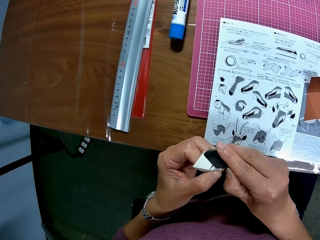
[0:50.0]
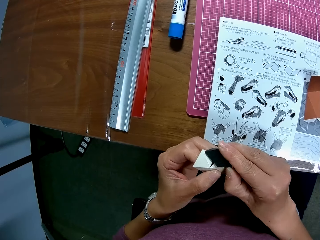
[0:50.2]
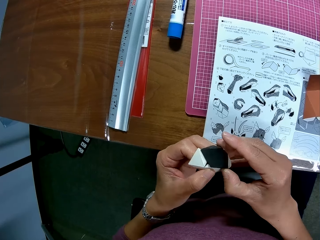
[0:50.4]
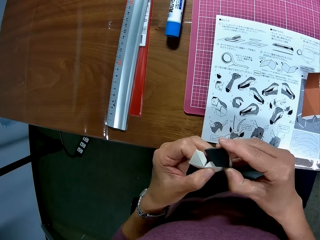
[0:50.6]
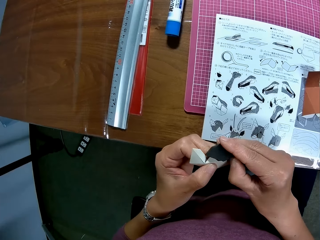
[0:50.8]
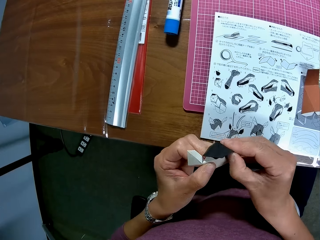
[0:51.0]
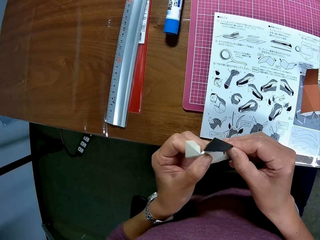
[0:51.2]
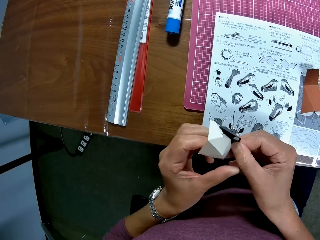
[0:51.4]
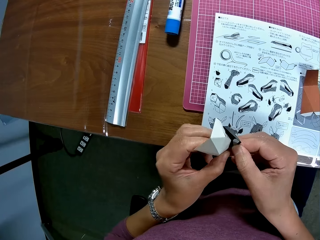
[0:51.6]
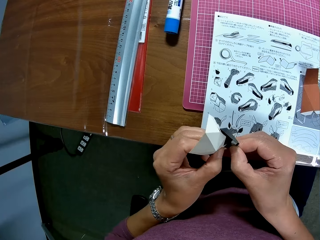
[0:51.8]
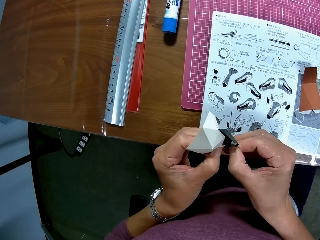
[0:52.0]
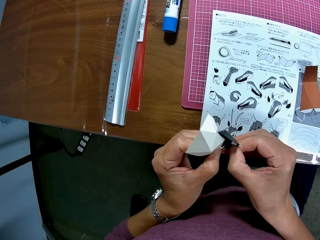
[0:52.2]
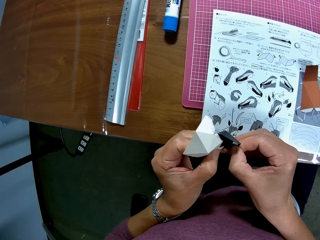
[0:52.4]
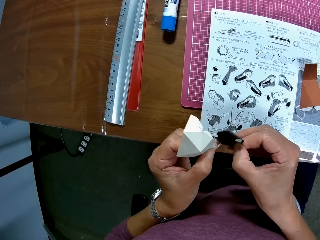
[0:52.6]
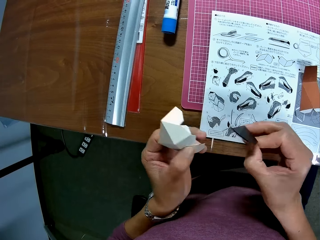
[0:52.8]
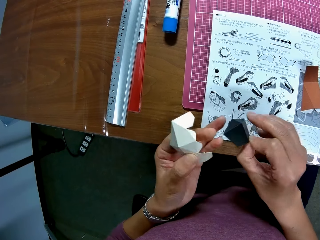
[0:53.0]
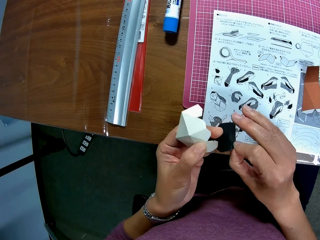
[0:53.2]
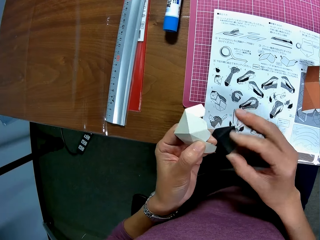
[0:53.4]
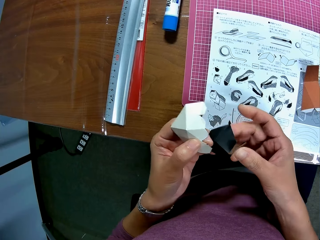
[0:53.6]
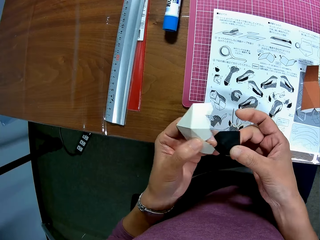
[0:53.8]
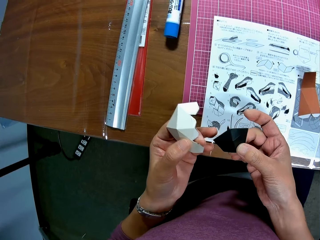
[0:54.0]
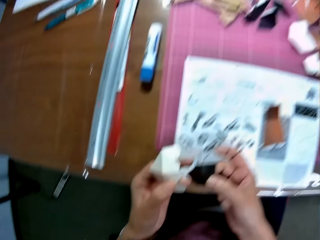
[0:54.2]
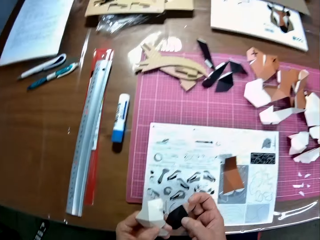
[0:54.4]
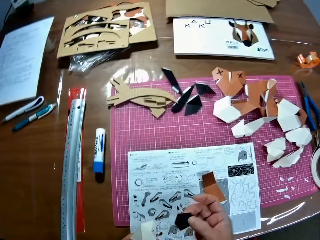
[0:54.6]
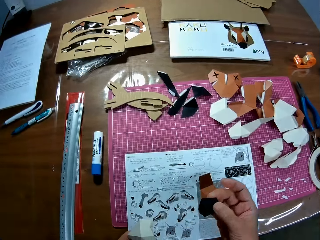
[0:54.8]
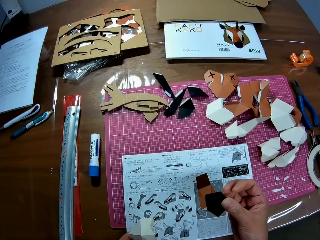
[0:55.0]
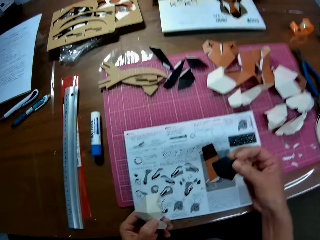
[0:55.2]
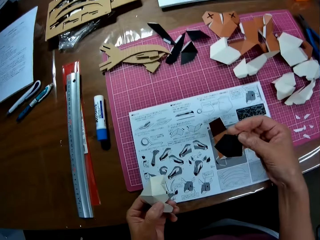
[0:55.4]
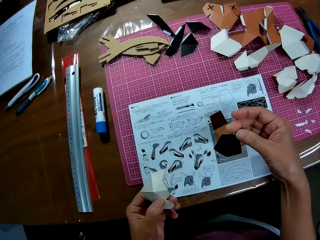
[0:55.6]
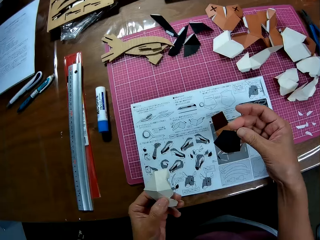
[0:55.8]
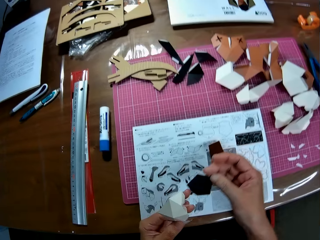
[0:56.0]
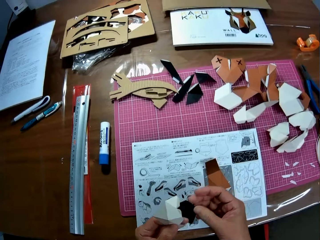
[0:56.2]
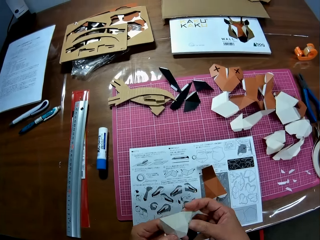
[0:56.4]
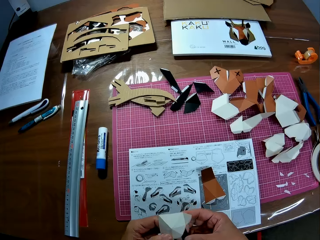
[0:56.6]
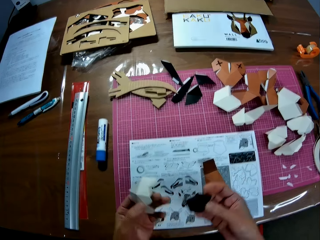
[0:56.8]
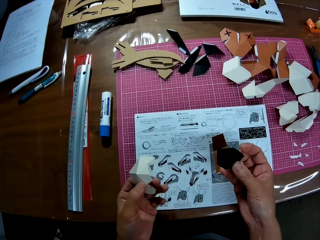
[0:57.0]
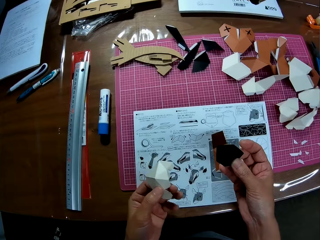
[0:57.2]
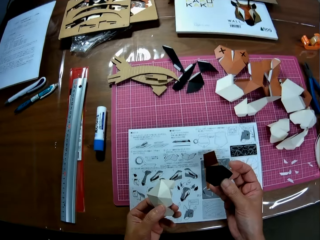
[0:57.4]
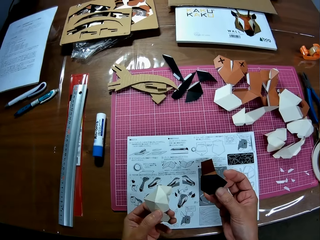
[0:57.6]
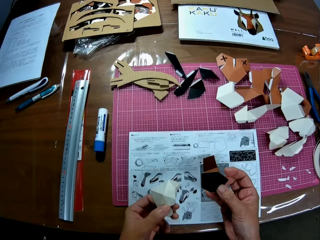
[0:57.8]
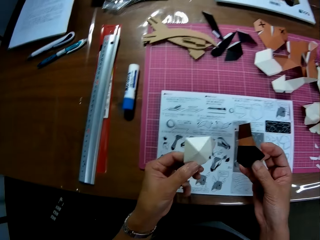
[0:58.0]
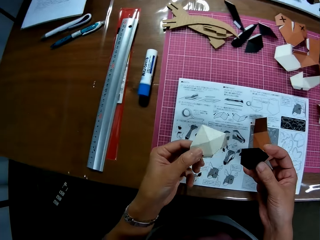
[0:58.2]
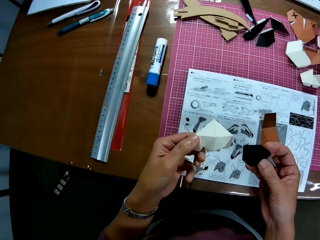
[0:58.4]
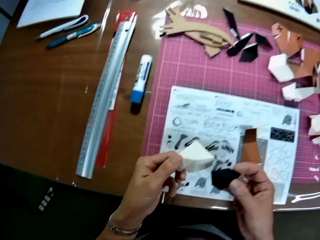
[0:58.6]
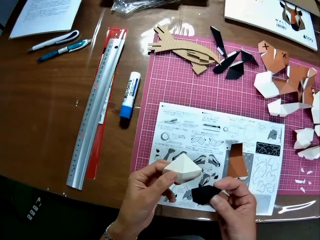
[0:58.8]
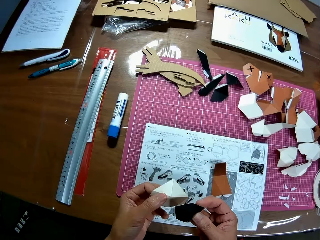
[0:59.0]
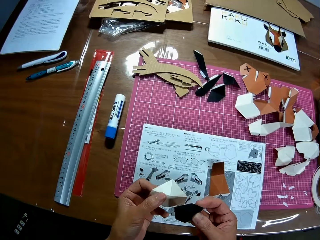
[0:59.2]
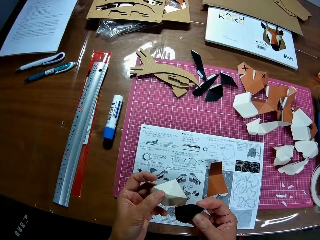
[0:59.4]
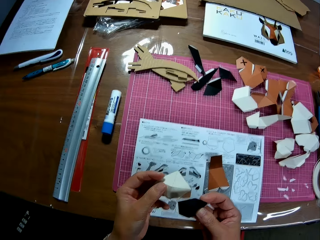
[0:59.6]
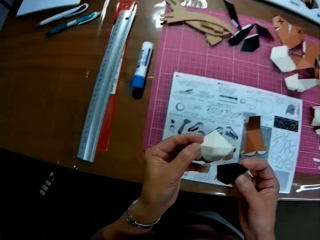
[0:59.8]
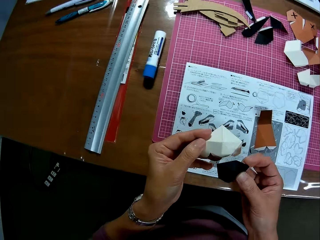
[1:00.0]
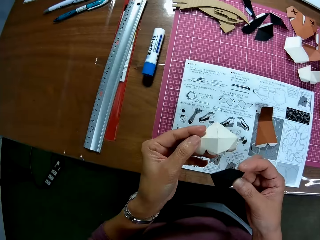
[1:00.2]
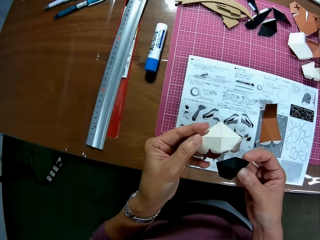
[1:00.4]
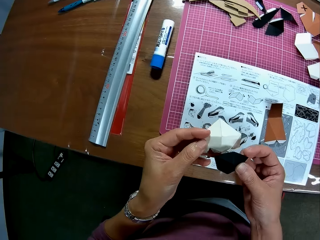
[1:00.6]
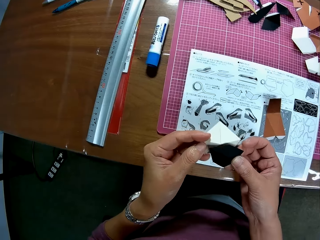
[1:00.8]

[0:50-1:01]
The camera wearer removes a paper from the folding. They hold the papers in hand and look at the piece in hand.

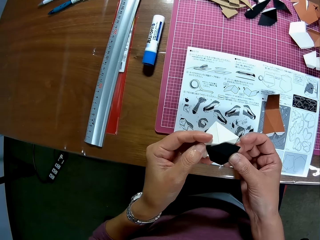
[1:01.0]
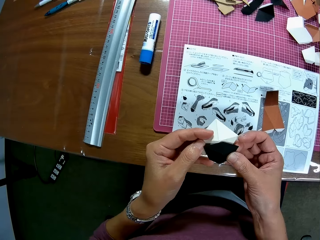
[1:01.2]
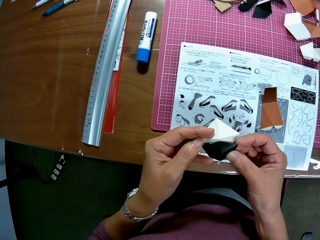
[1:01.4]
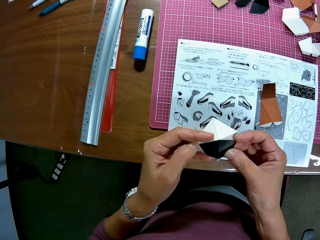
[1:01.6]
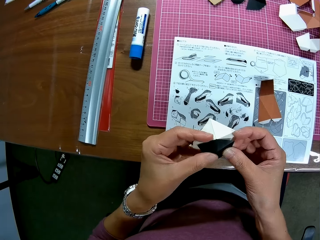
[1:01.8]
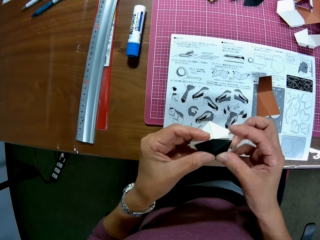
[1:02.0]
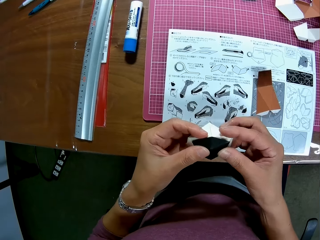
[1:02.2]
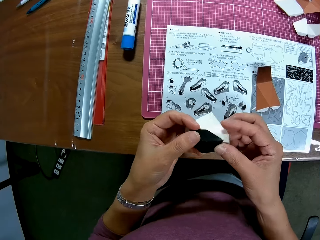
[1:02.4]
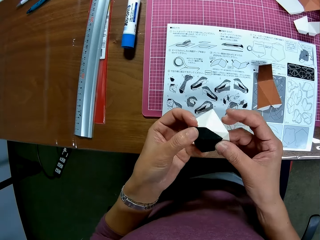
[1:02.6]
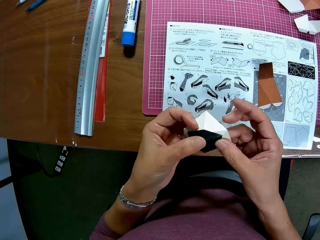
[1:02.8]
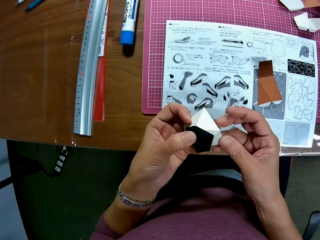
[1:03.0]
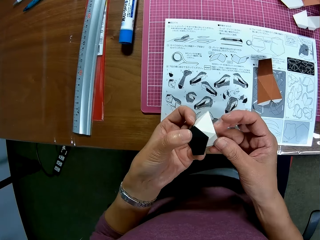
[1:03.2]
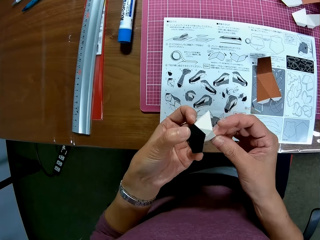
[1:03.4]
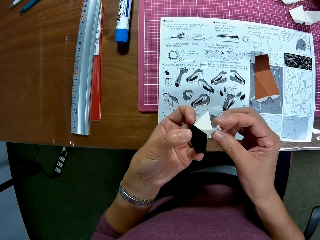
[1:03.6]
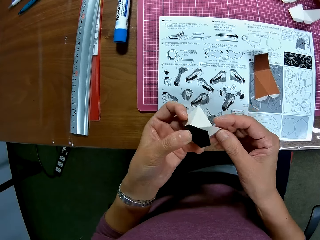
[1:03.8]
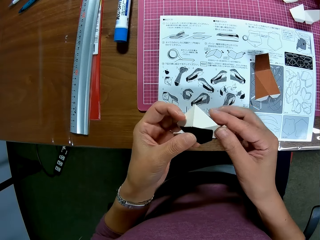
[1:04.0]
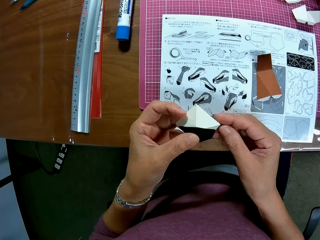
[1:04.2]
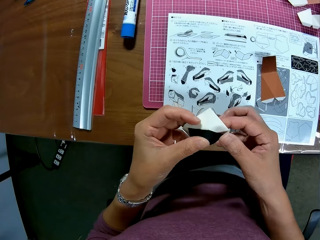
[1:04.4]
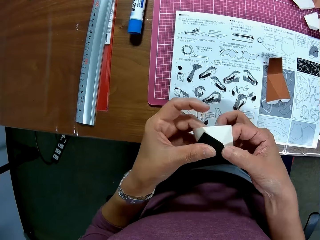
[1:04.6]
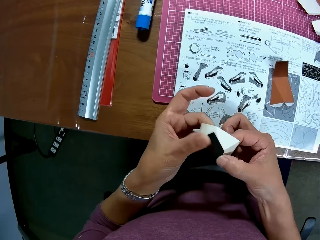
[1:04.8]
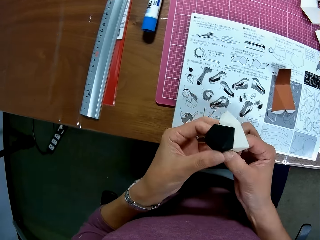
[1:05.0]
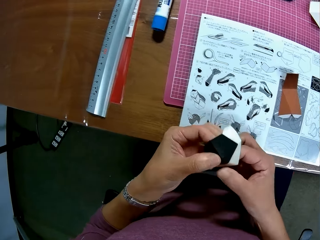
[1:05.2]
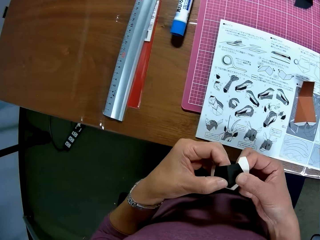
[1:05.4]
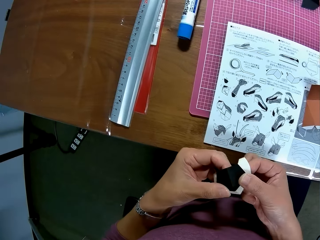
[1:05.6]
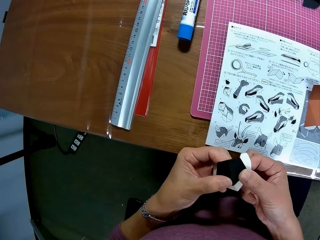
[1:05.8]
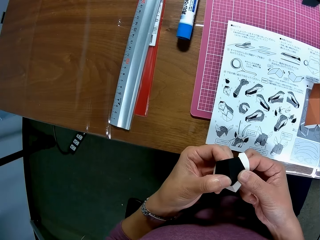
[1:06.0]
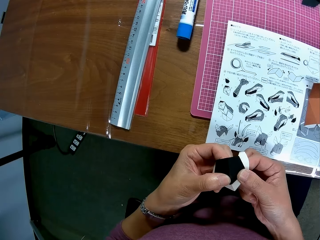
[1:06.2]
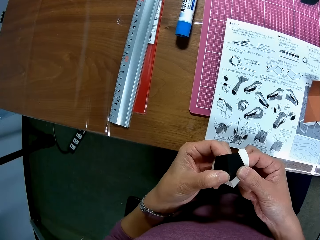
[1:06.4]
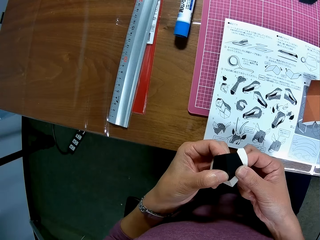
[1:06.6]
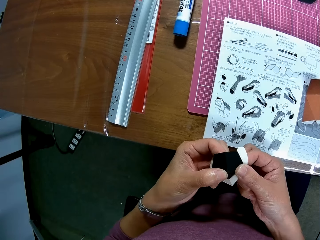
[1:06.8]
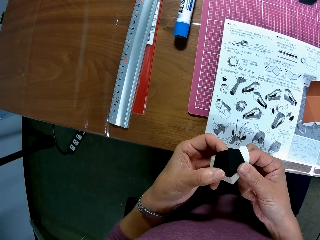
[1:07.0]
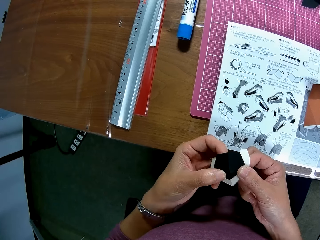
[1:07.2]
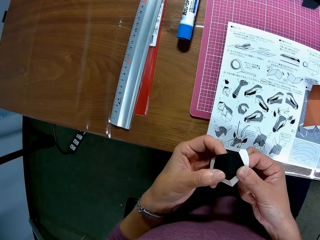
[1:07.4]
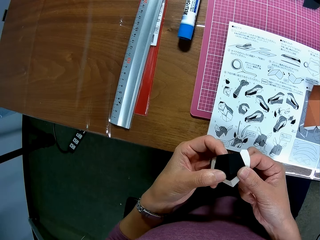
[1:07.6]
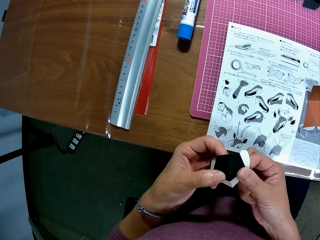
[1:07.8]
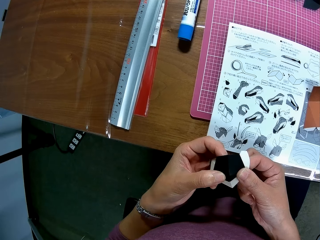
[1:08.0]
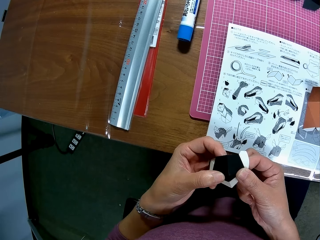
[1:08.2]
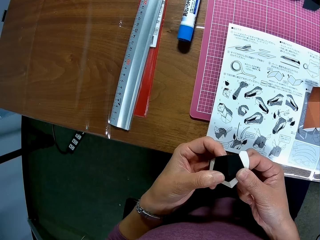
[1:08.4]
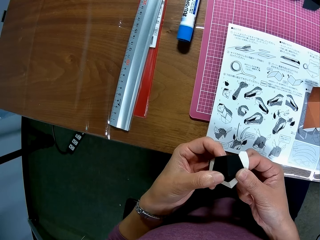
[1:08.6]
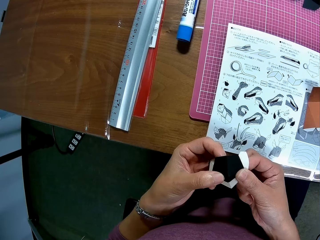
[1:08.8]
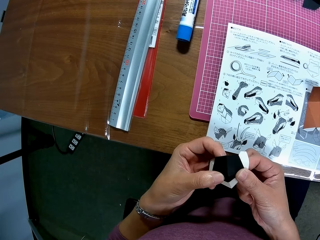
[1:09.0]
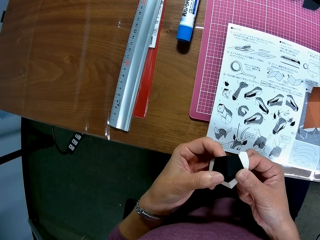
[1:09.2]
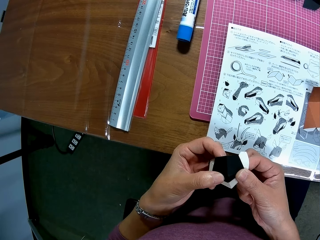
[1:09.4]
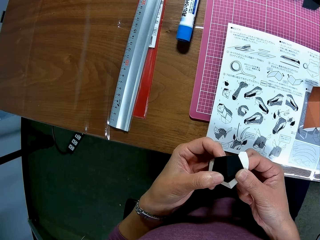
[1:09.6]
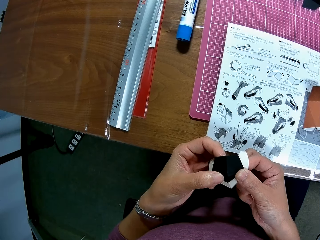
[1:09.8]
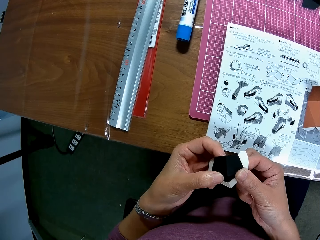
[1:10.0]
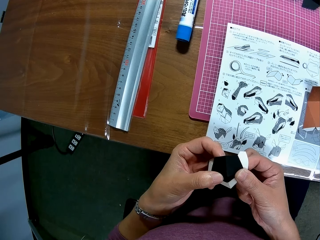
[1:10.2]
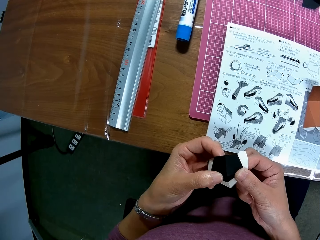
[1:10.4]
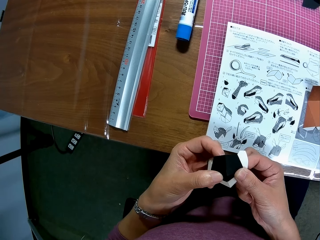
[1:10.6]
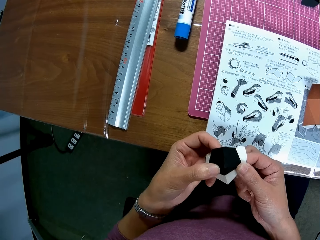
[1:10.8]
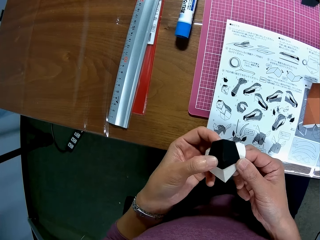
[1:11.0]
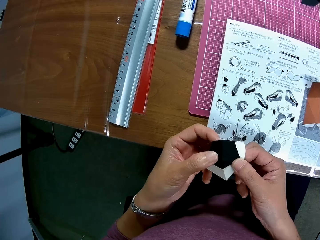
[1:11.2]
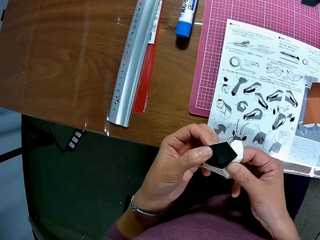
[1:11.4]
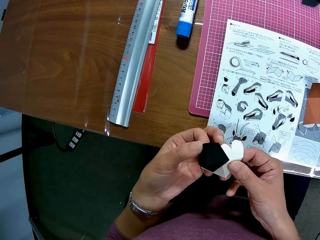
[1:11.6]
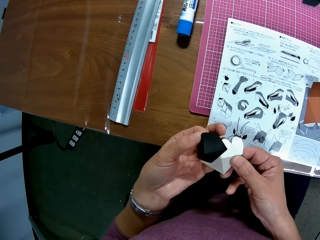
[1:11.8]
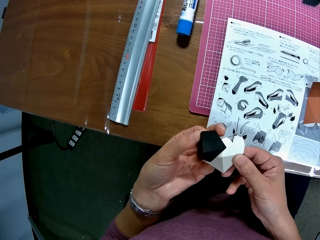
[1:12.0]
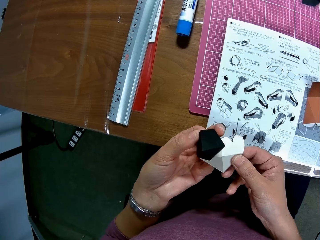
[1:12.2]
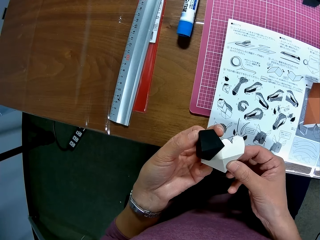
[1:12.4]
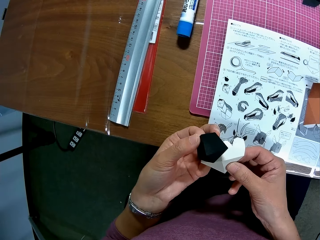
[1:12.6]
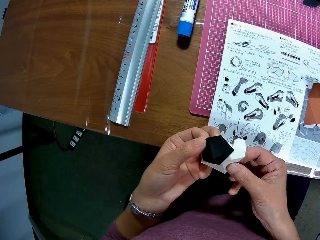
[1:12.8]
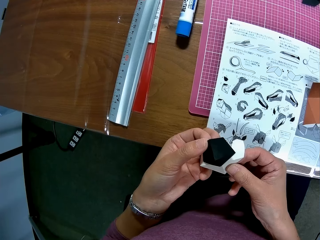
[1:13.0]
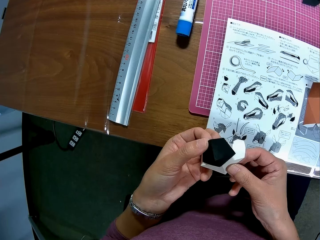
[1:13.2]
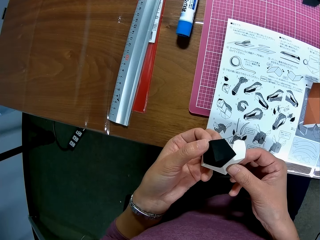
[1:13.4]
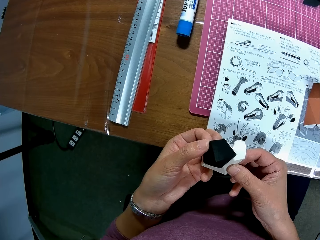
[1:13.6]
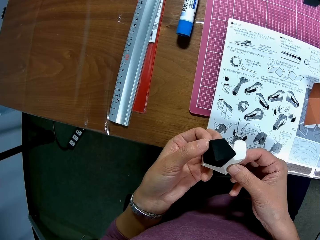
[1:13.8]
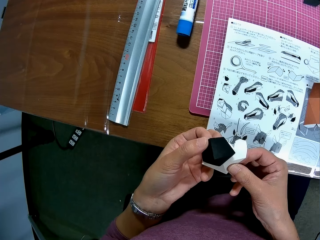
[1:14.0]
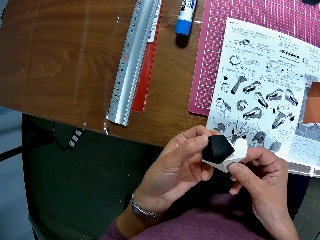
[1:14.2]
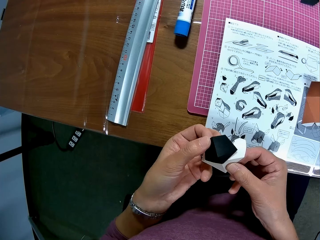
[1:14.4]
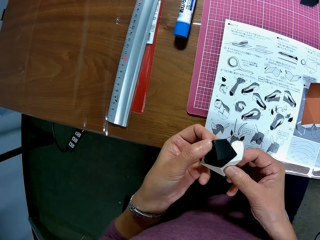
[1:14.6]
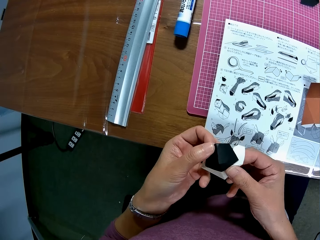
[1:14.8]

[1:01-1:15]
The camera wearer joins the papers together and holds the folding in hand.
